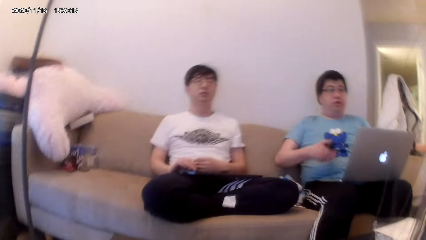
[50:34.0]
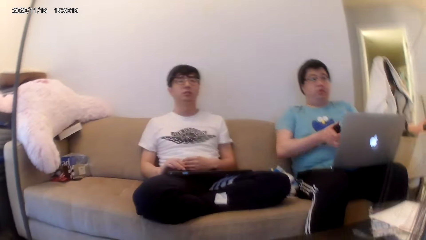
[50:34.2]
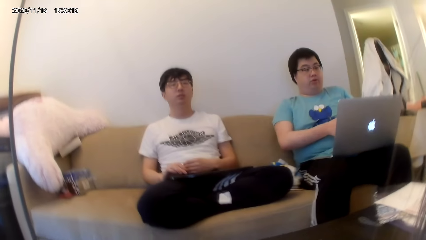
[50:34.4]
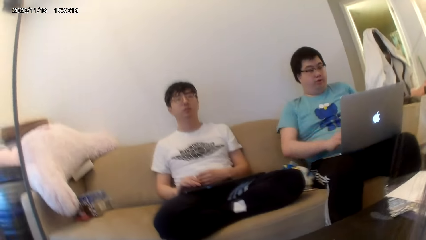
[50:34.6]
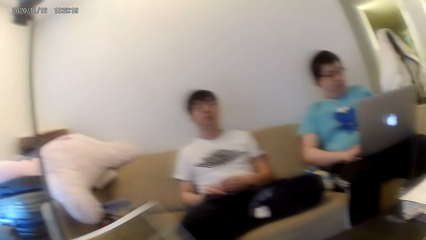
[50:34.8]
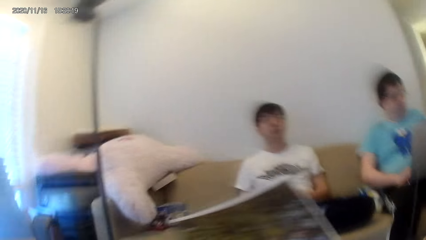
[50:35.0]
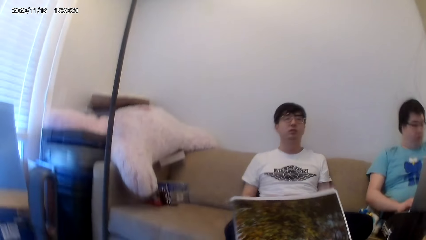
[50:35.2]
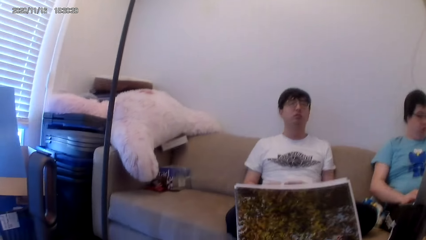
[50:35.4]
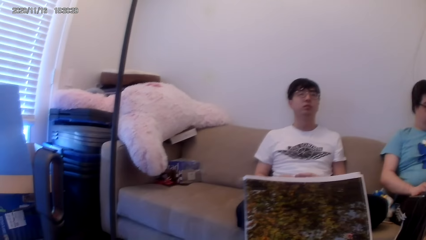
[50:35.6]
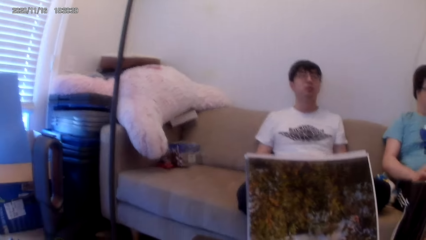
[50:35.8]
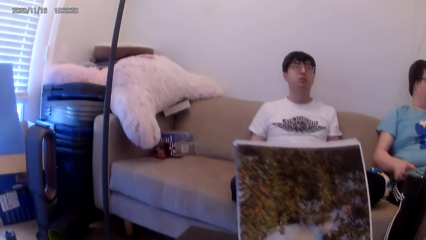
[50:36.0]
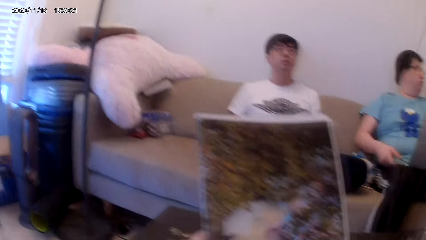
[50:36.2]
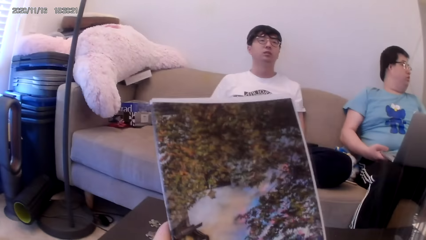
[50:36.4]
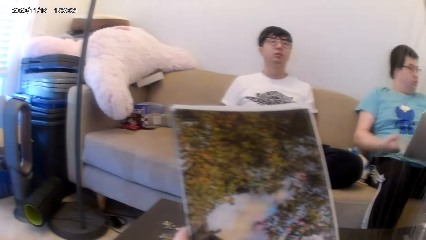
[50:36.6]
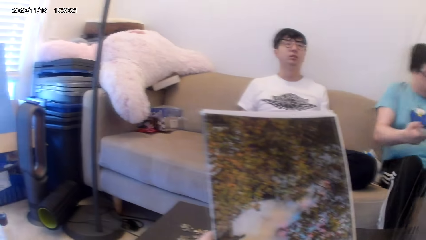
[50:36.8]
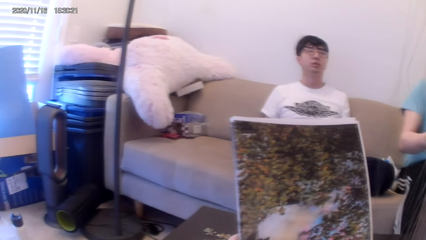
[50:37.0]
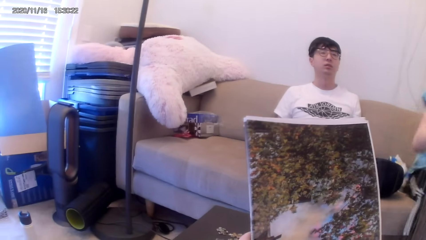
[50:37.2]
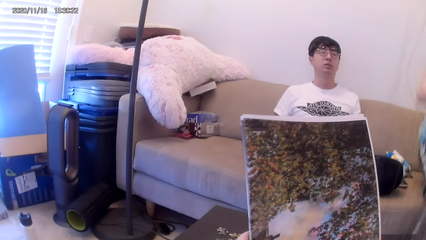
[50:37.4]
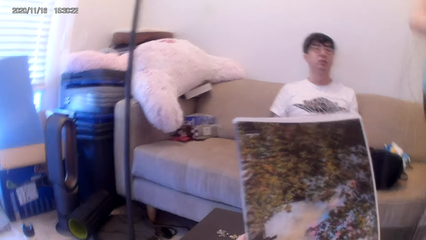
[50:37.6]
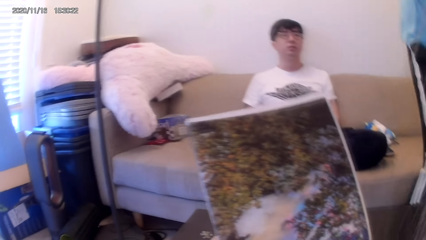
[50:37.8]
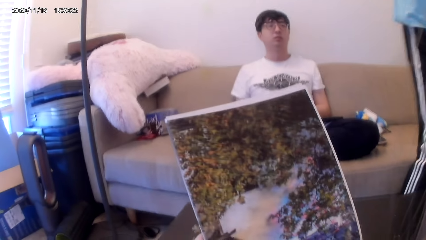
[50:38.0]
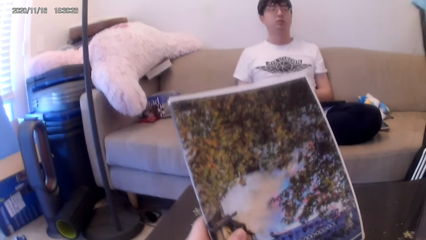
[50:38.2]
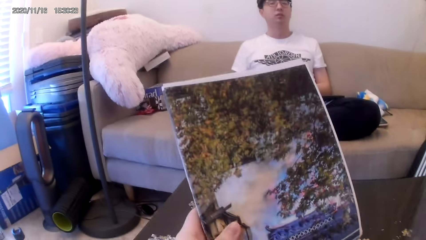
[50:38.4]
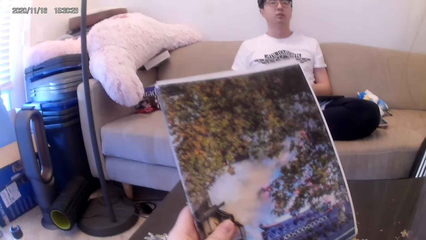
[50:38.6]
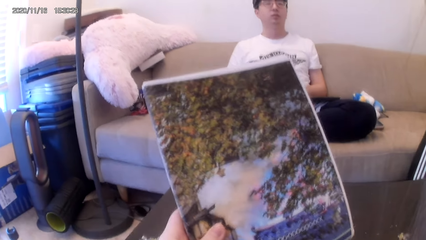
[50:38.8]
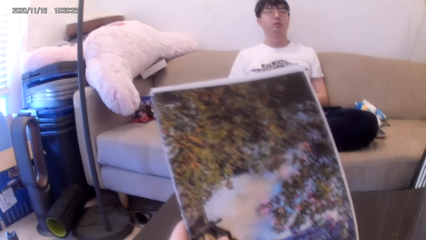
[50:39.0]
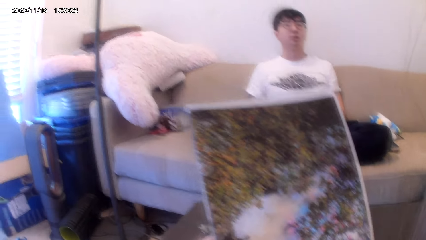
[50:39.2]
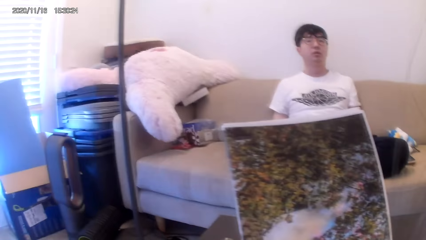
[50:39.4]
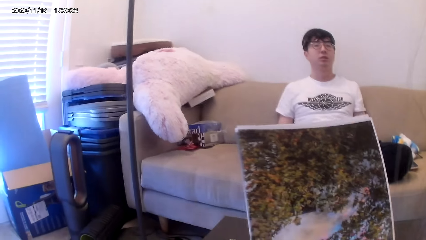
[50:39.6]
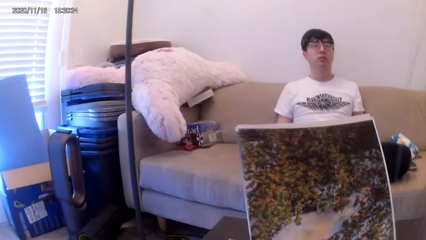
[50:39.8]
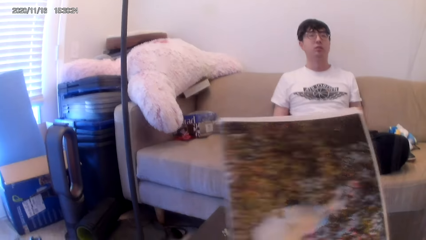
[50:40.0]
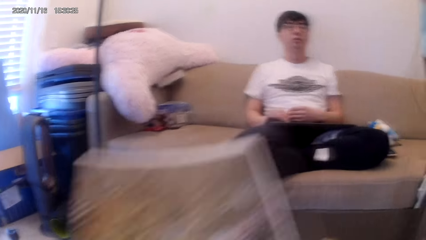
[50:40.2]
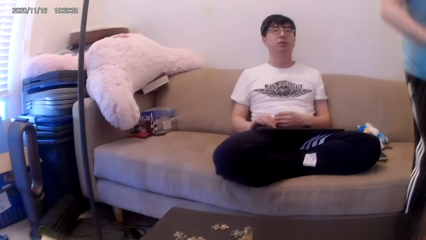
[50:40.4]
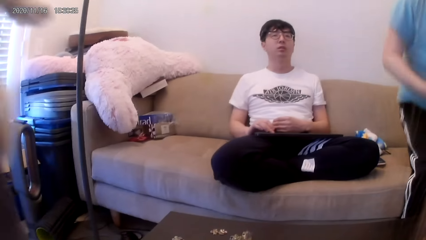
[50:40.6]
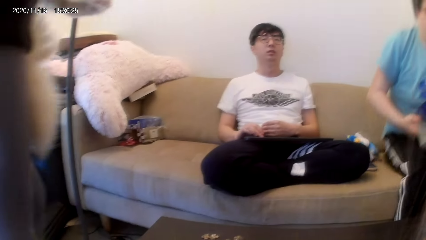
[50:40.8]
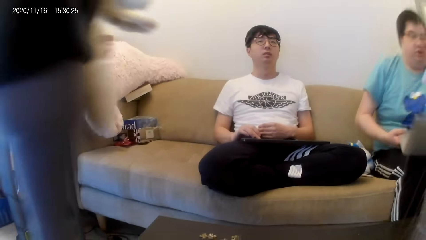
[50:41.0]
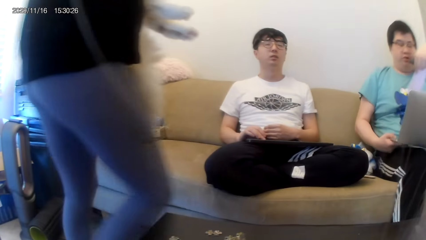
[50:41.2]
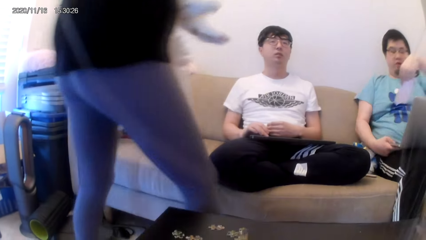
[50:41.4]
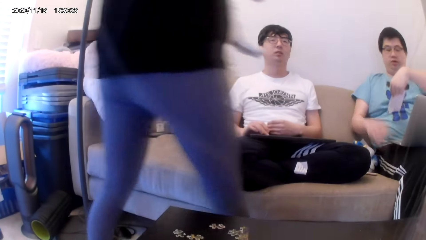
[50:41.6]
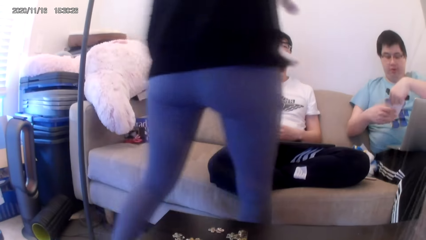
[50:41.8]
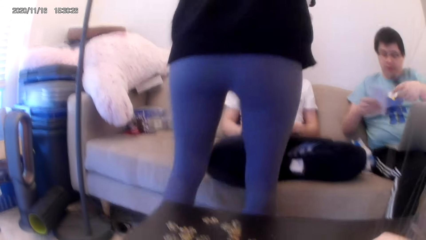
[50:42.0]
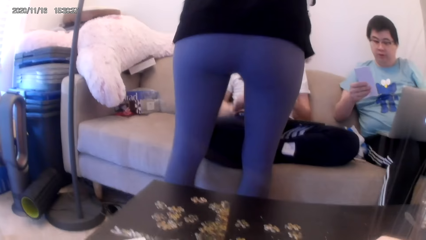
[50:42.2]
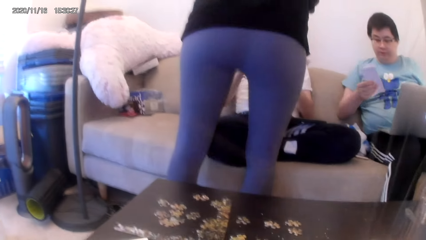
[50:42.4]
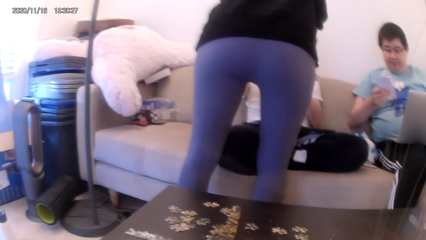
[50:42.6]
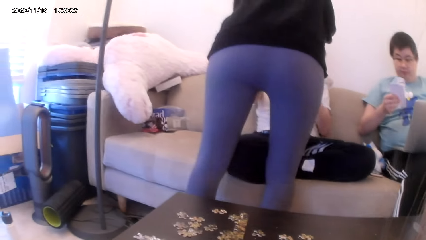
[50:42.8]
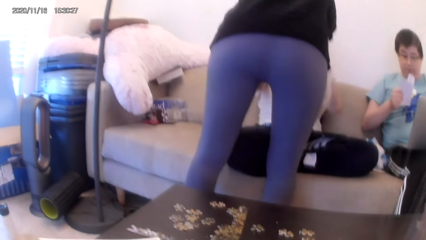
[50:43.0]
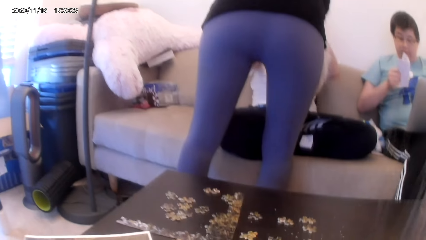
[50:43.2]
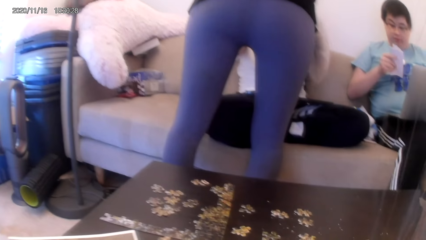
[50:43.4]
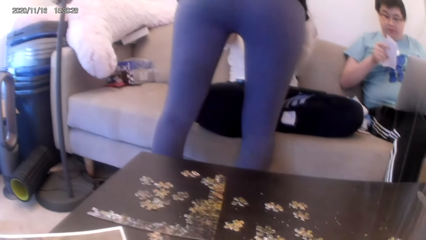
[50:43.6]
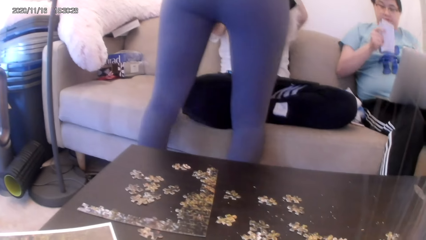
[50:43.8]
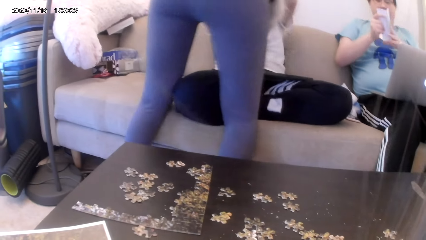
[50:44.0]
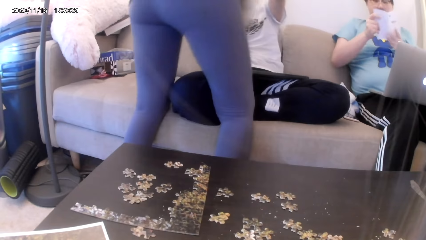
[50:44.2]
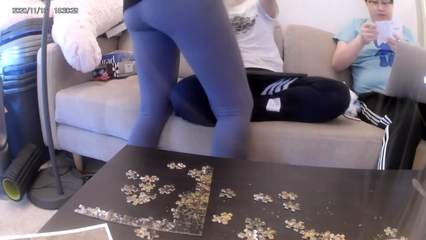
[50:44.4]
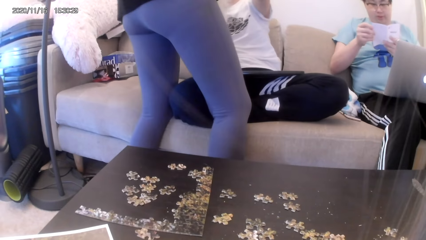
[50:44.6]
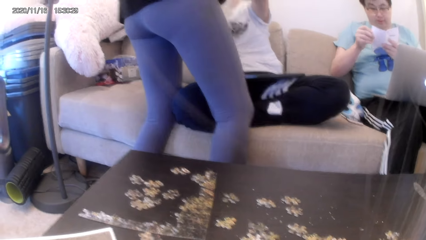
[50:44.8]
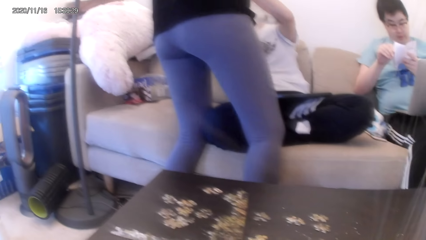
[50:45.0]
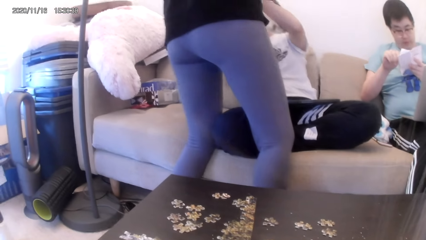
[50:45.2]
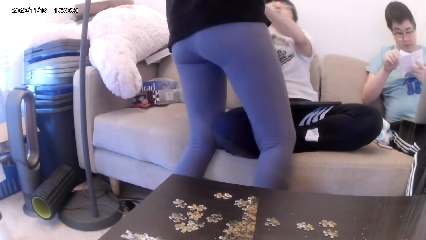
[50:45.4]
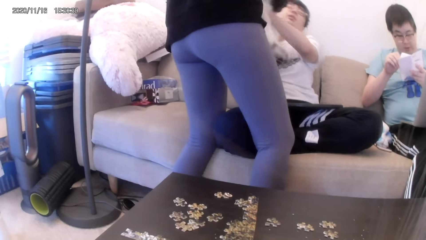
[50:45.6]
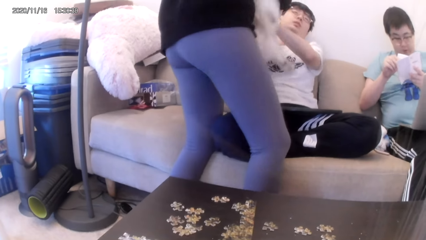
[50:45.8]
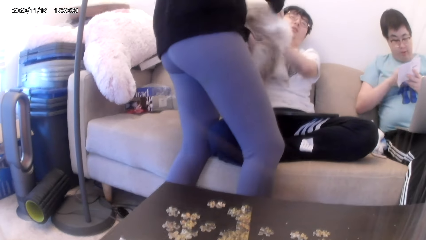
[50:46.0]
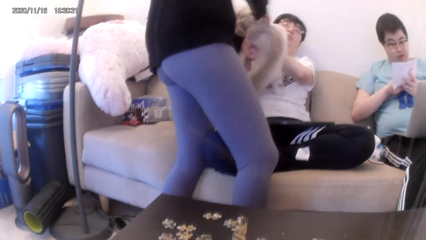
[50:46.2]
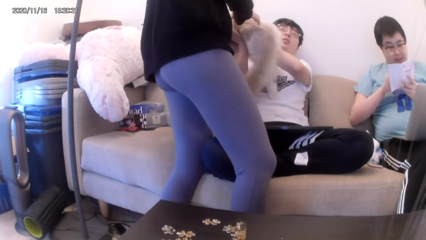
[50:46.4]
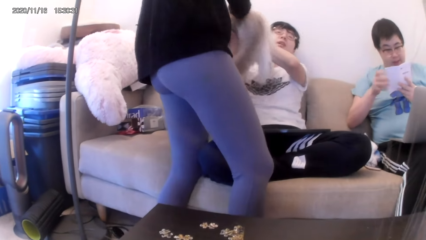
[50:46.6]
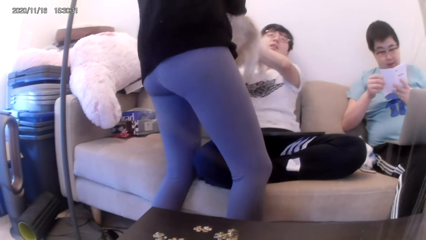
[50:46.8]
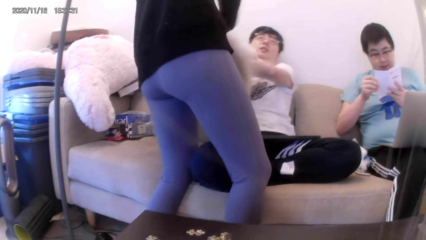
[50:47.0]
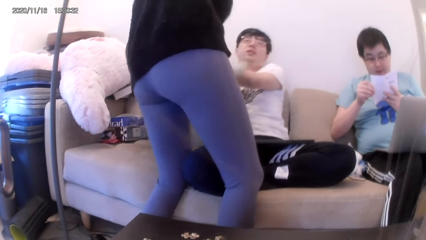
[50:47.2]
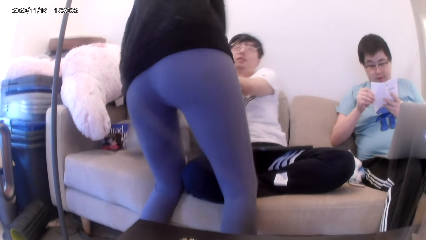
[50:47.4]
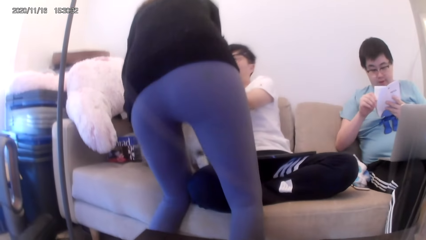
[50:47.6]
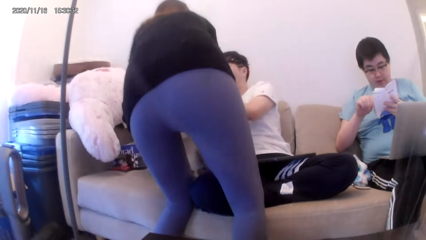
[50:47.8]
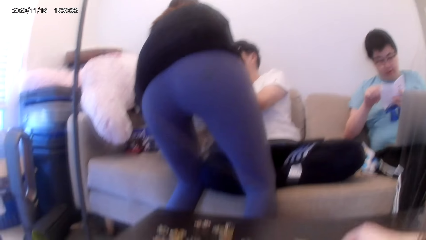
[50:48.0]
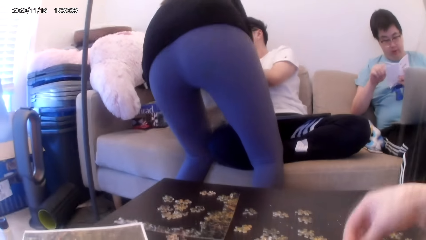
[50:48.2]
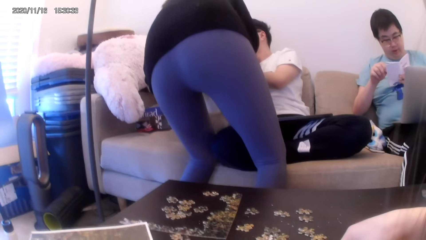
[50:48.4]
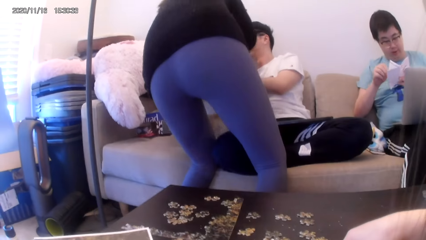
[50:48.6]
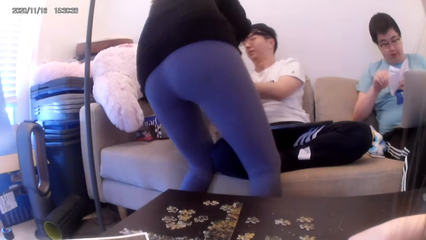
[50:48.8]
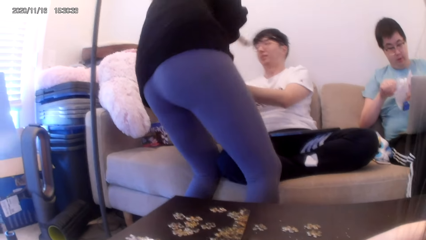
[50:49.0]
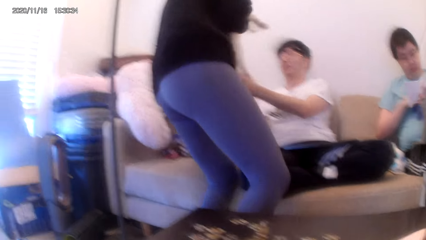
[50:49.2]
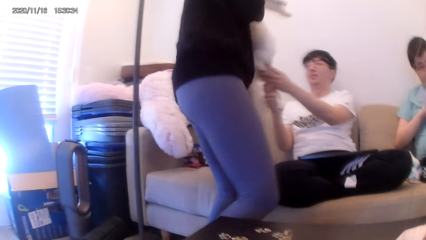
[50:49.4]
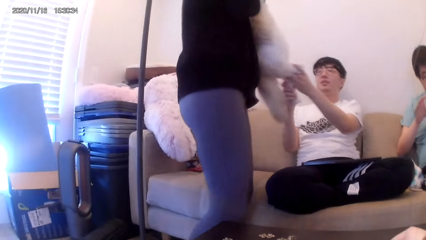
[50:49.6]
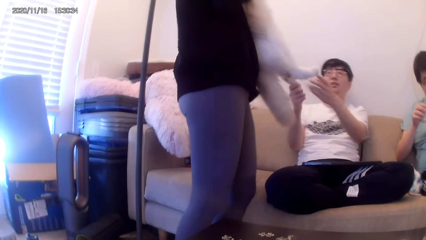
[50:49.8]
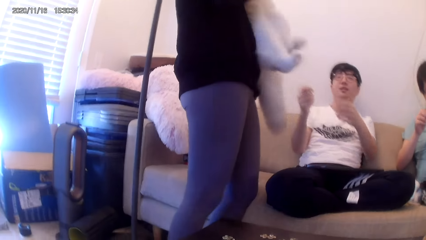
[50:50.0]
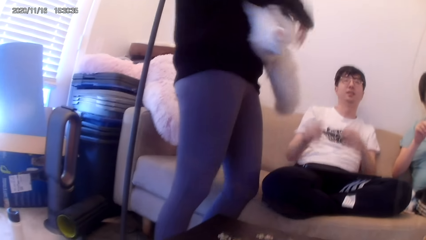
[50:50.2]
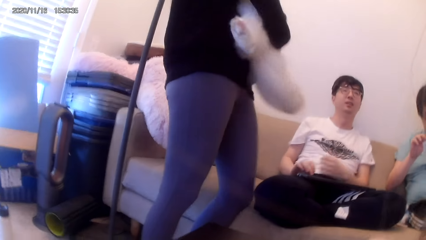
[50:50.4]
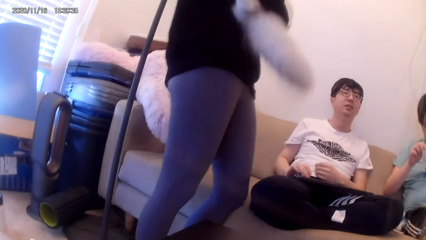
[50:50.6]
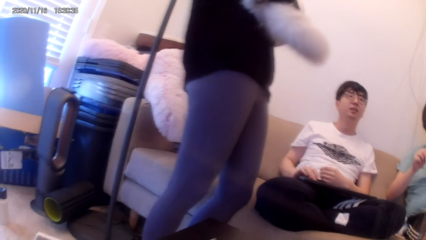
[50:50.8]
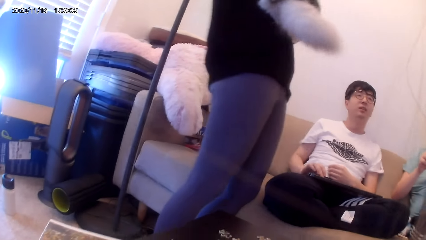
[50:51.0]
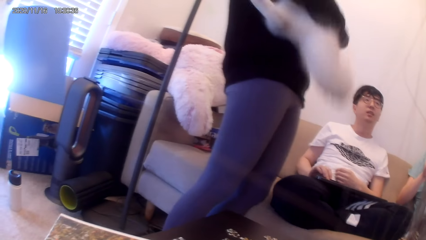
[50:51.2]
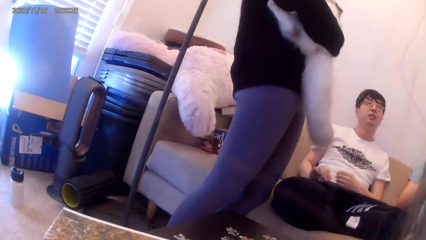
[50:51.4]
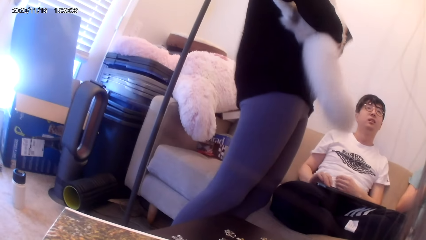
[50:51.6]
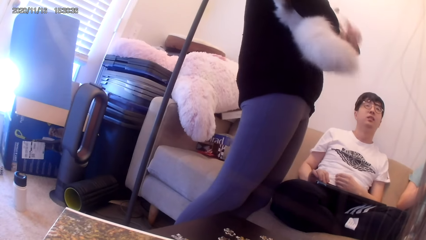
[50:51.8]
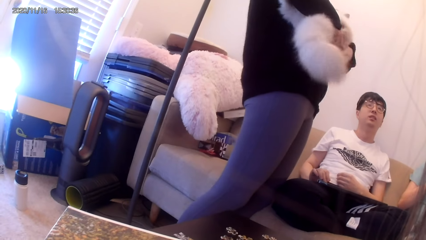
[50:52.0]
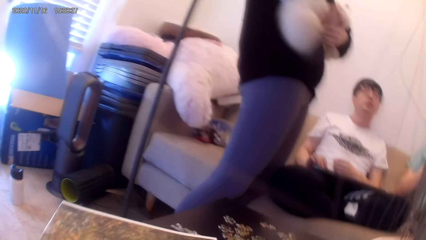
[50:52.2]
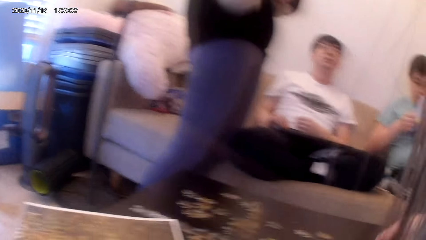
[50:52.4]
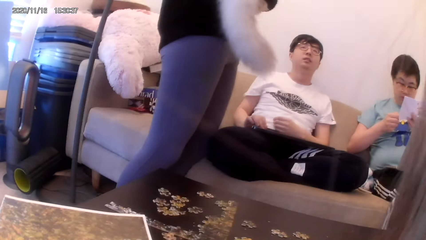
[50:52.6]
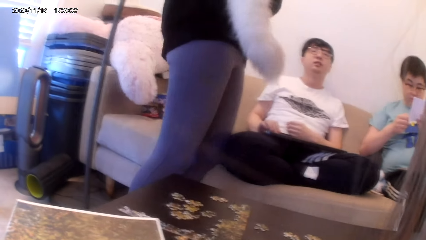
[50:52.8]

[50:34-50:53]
The camera wearer looks around. They look at the booklet. They hold a paper. A man stands up and sits. A woman walks around. The man reads the paper. The woman gives another man a pet. The woman carries the pet.
